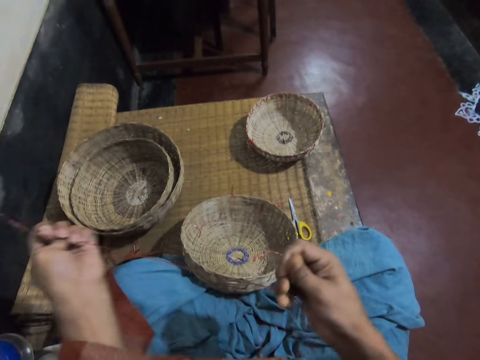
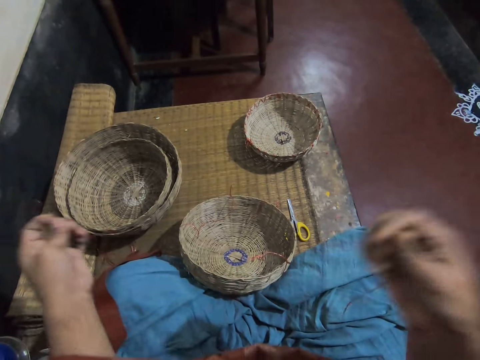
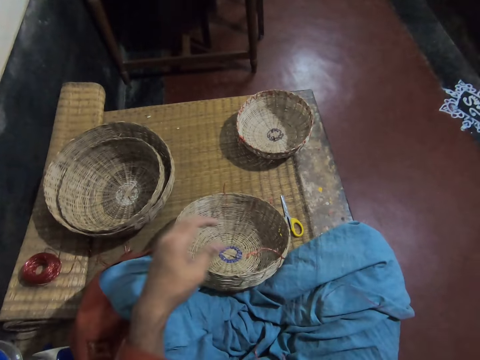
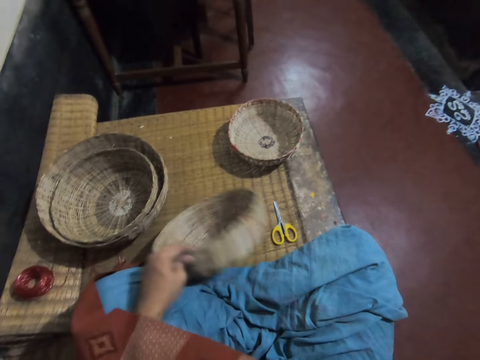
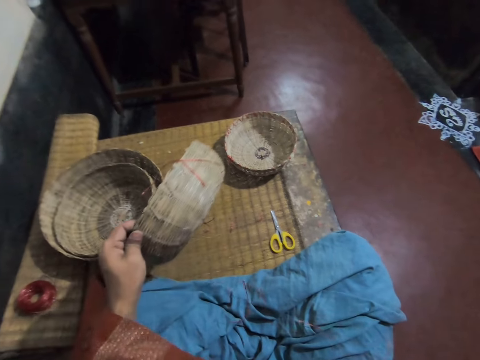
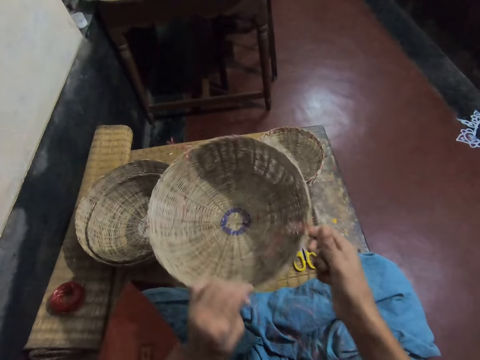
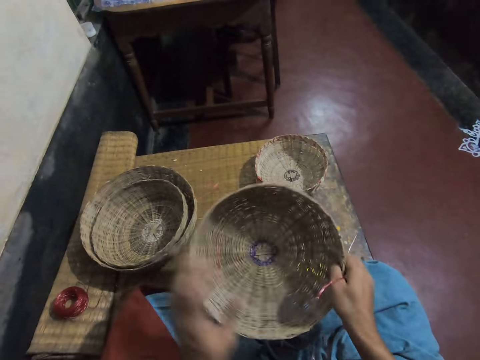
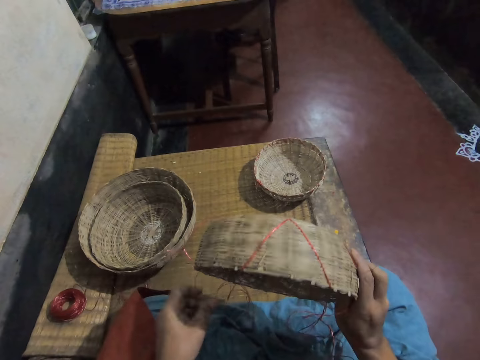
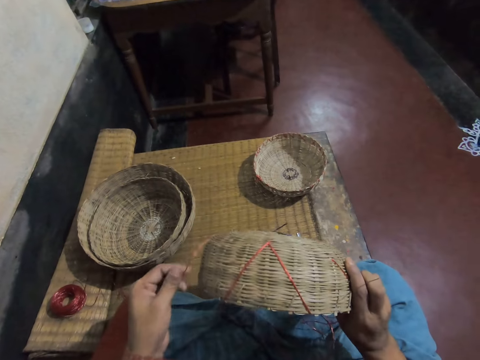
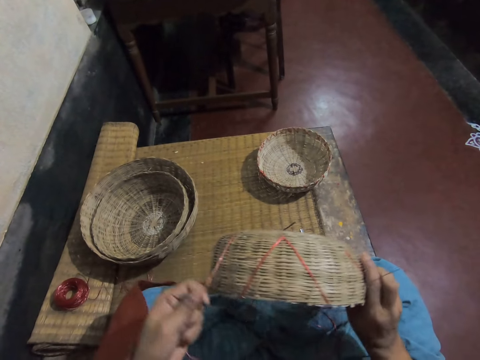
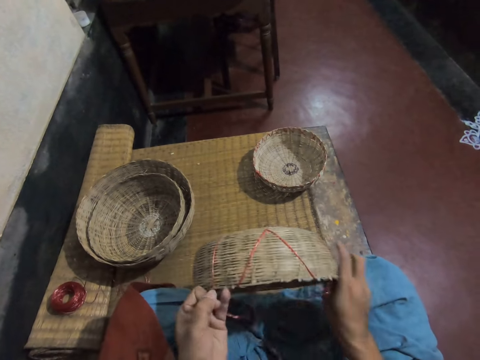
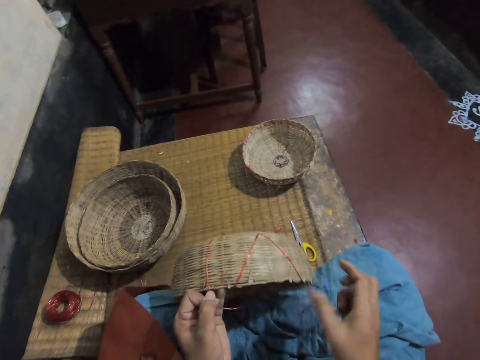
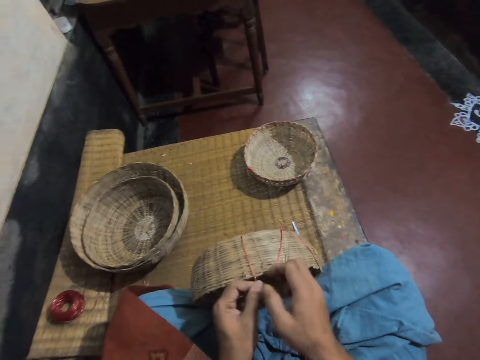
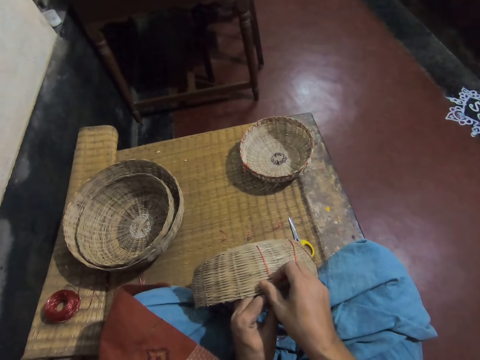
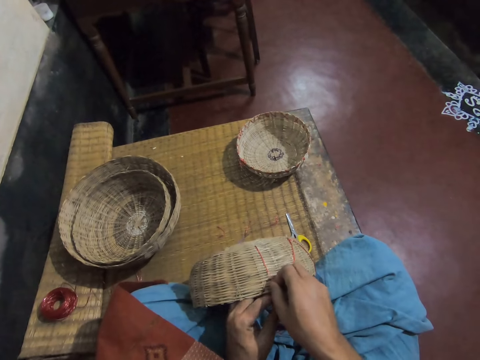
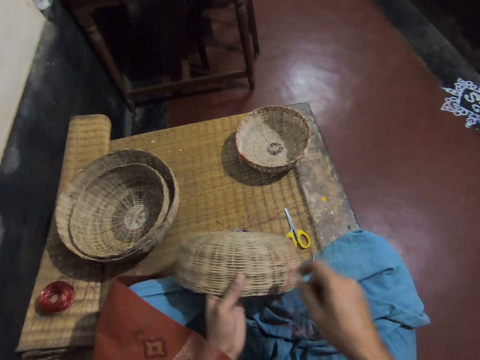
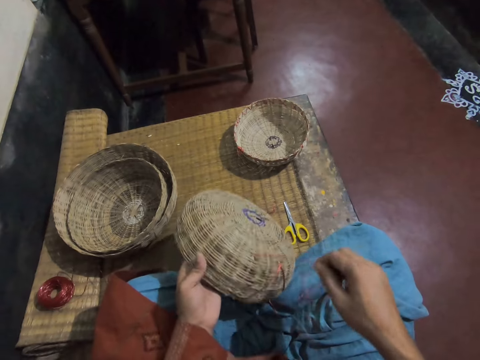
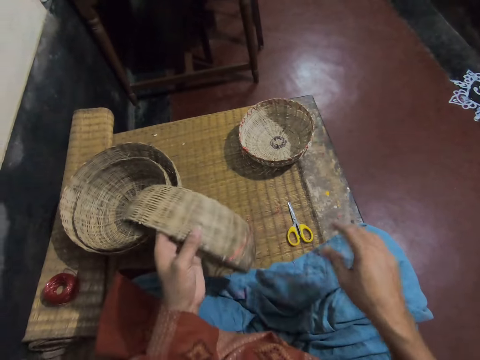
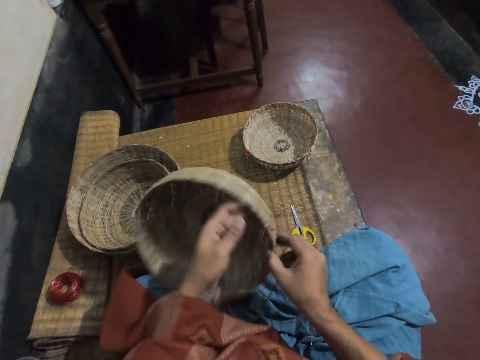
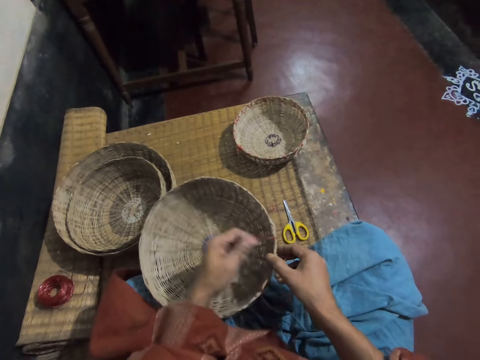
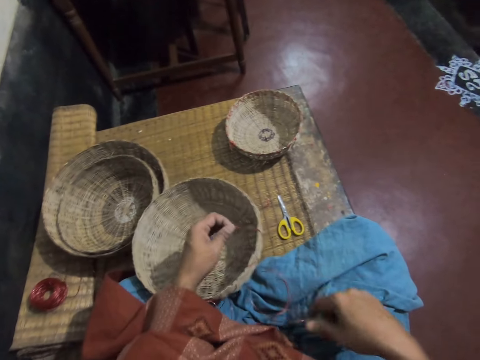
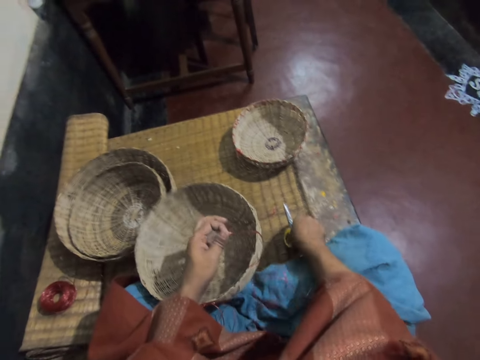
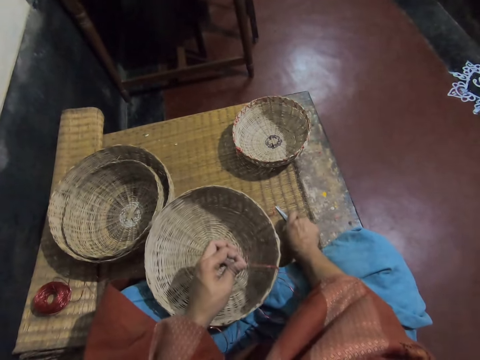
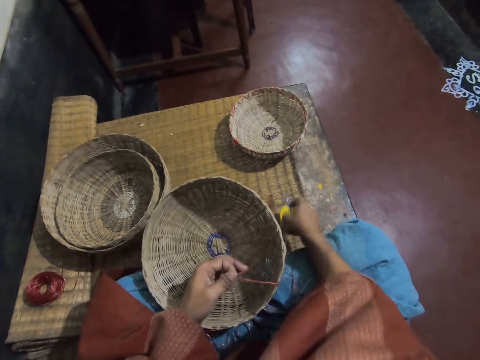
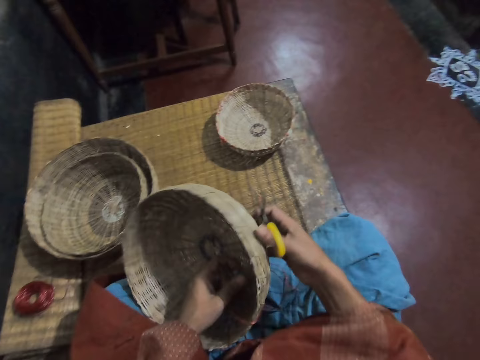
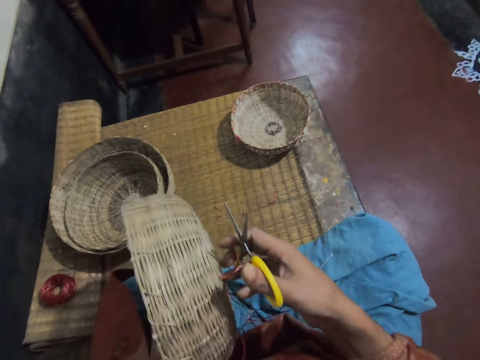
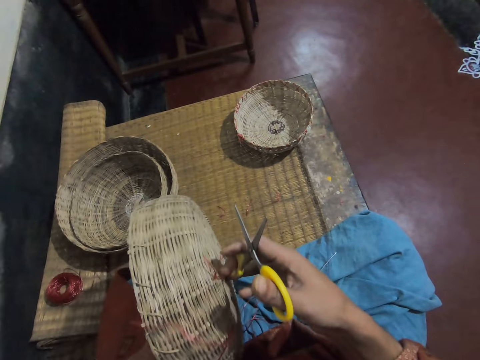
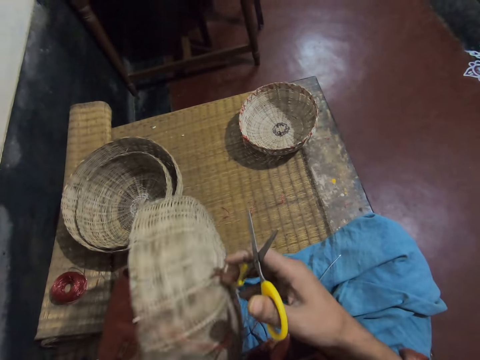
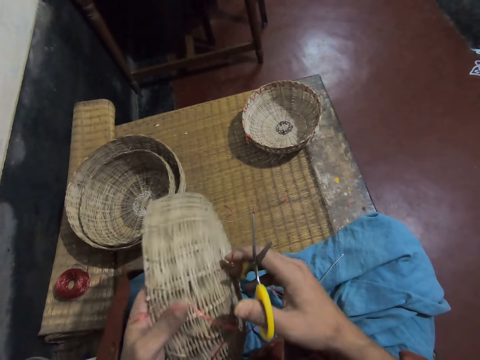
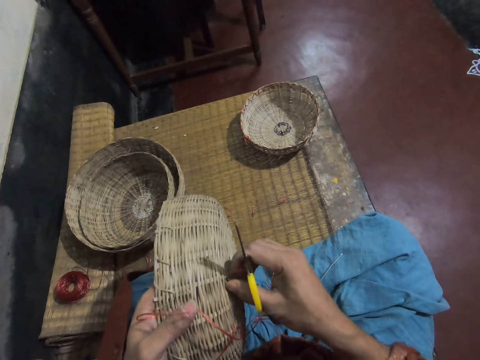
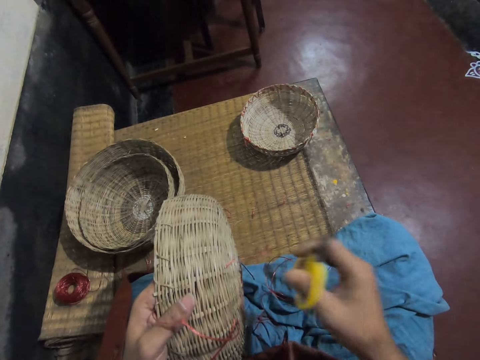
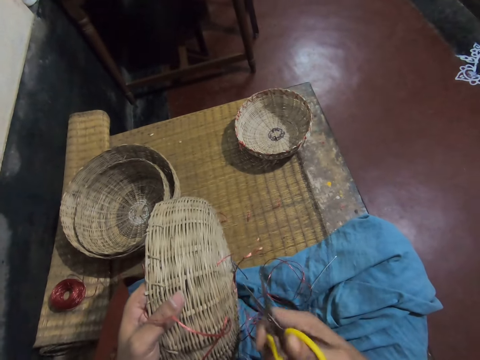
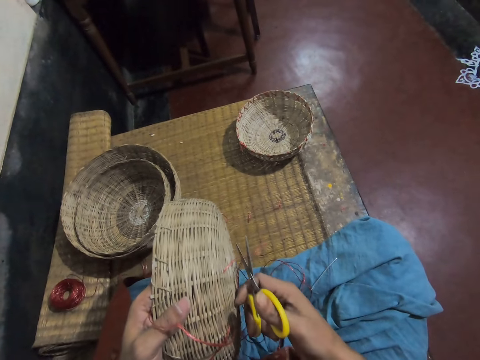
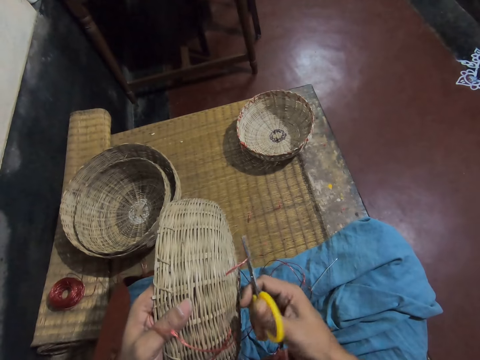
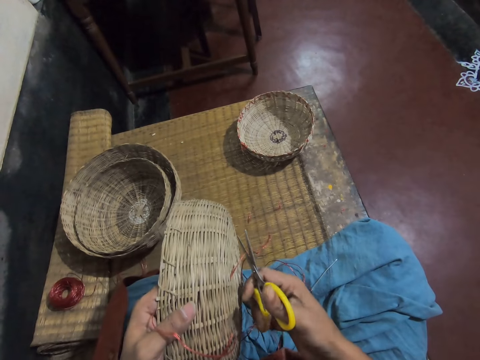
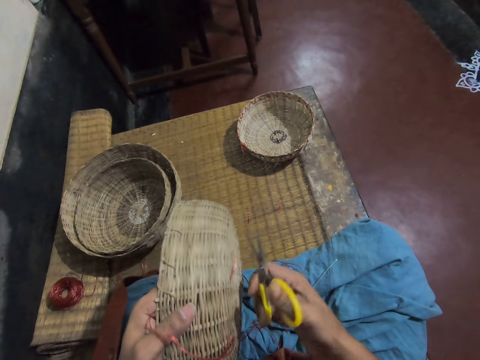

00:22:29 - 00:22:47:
The camera wearer picks up the basket on the floor with their left hand. They inspect the basket with both hands. They turn the basket in their hands. They adjust the weaving thread on the basket. They pull the rope under the basket with their left hand. They pull the rope under the basket with their right hand. They pull the rope inside the basket with their left hand. They drop the needle on their lap. They pick up the needle on the floor with their right hand. They pick up the scissors. They turn the basket. They pull the weaving thread. They cut the rope under the basket with the scissors in their right hand.

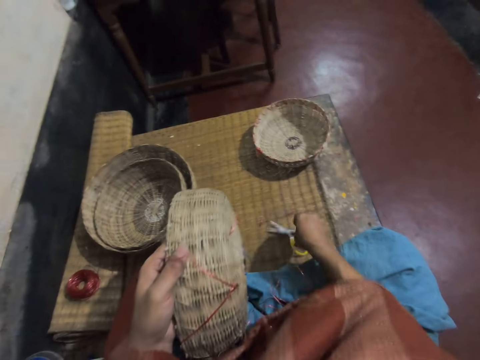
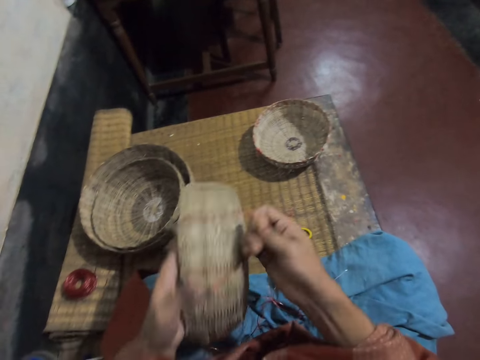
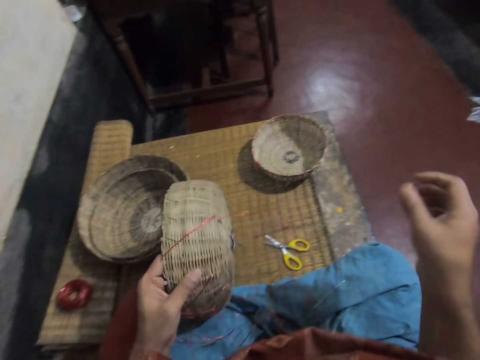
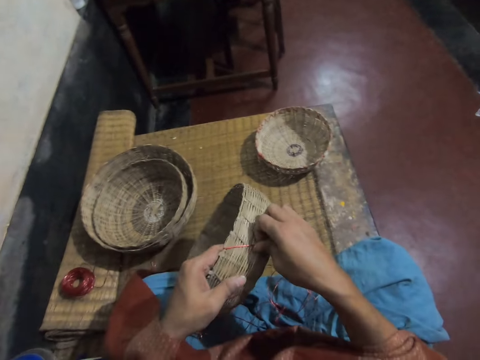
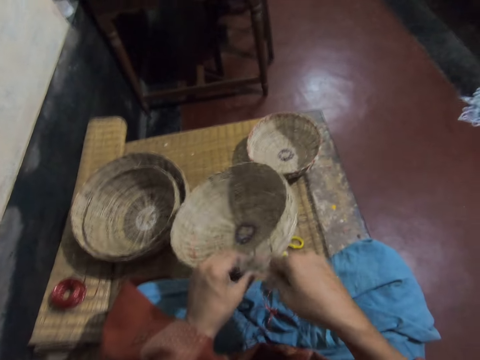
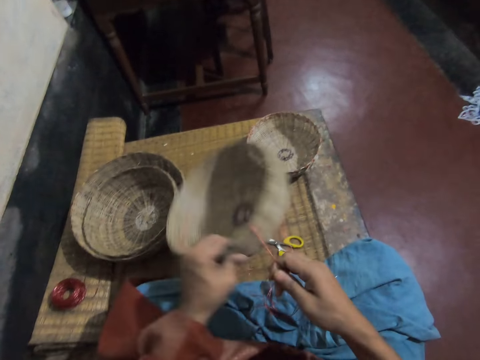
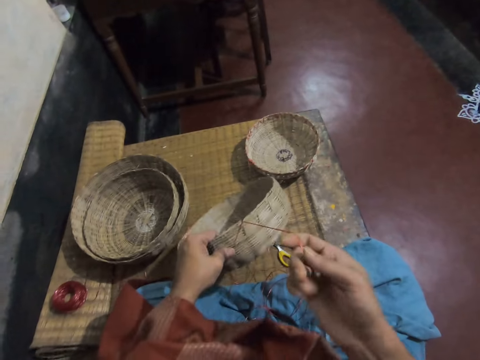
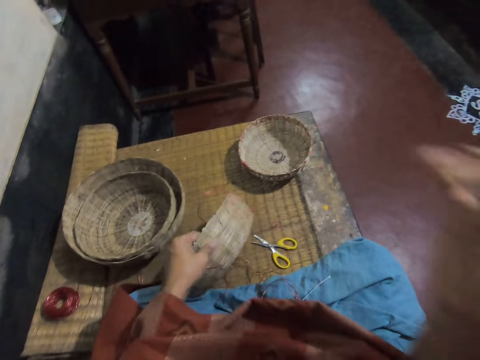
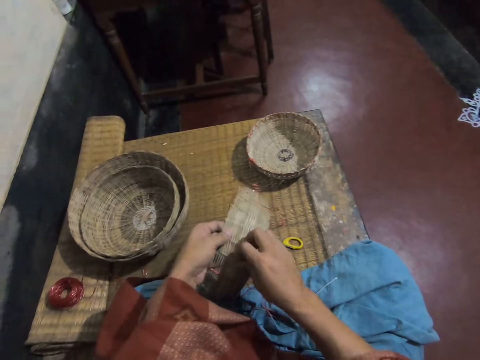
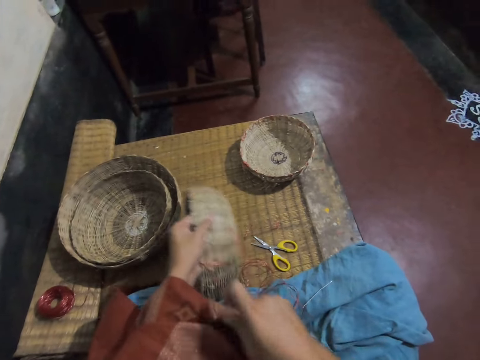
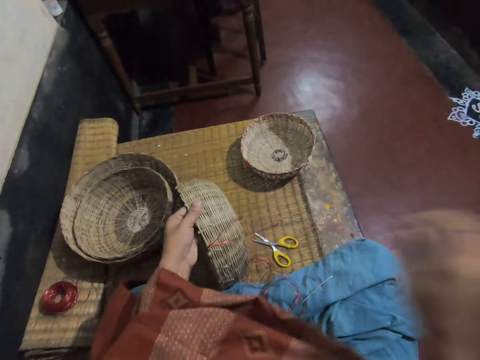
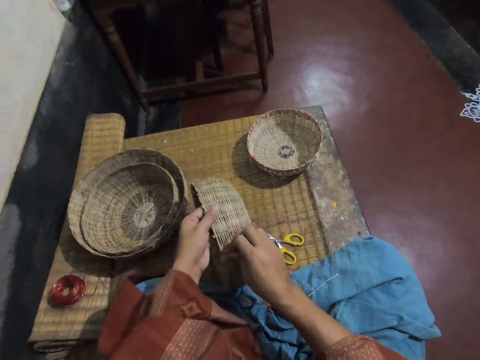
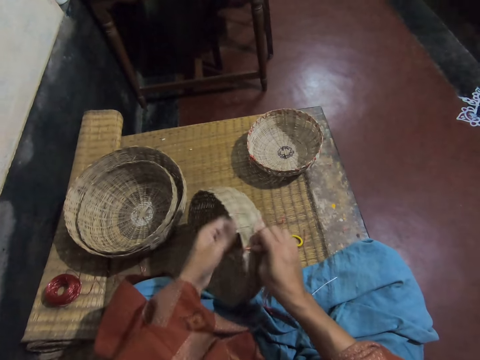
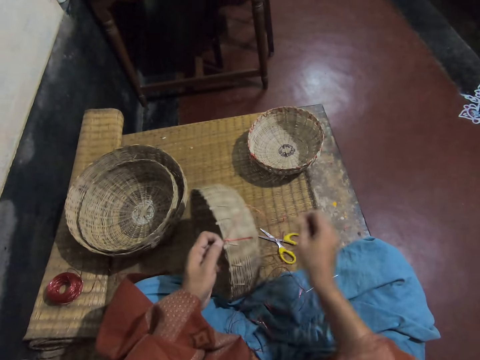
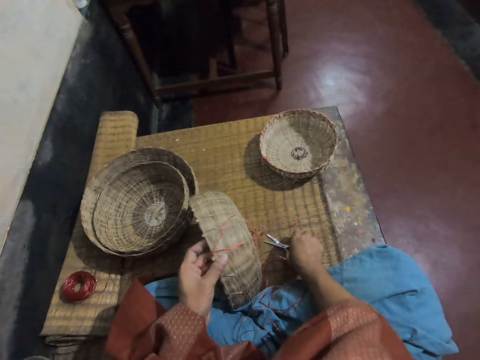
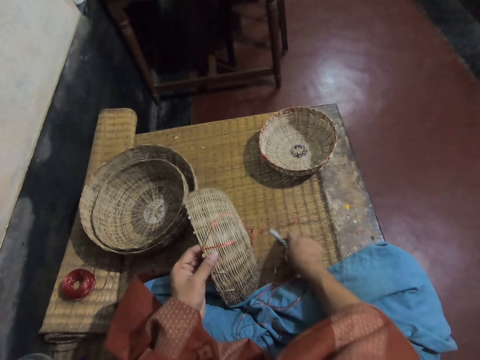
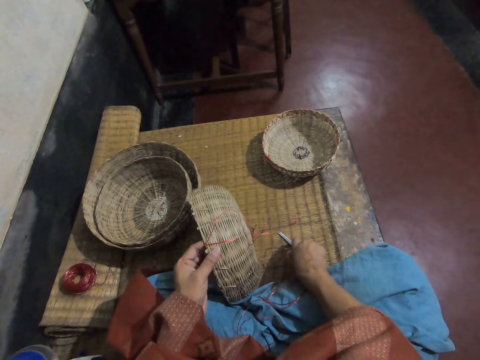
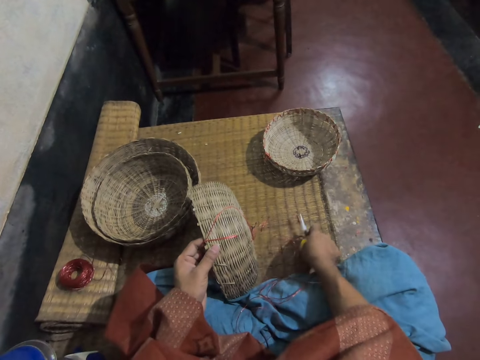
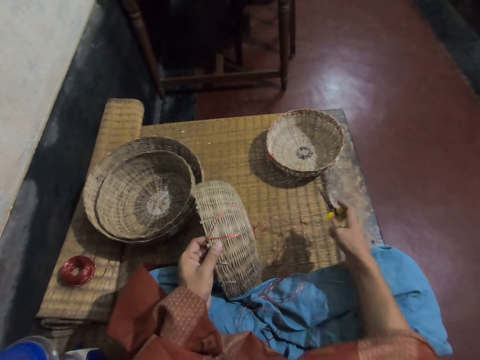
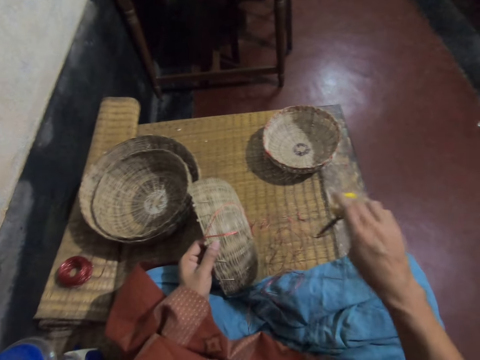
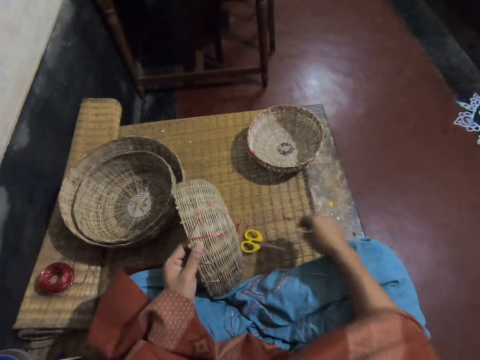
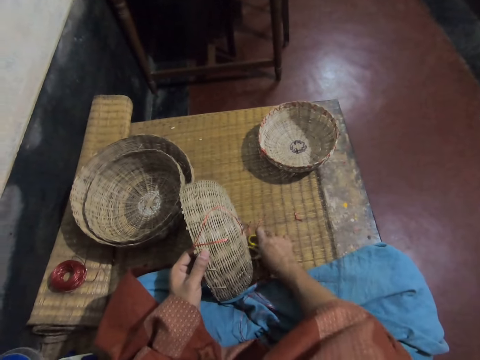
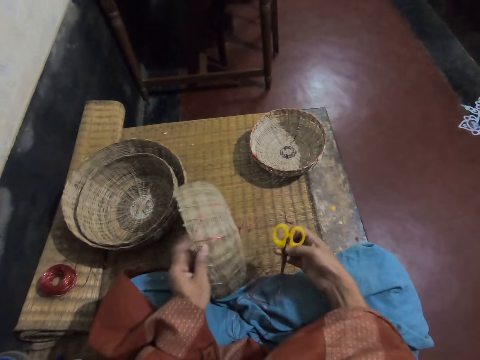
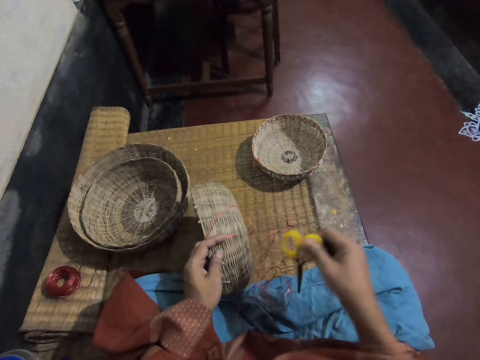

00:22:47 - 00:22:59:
The camera wearer drops the scissors on the mat with her right hand. She adjusts the thread on the basket with her hands. She pulls the thread with the right hand. She picks up the scissors from the mat with her right hand. She turns the scissors in the right hand. She drops the scissors on the mat. She picks up the scissors.
